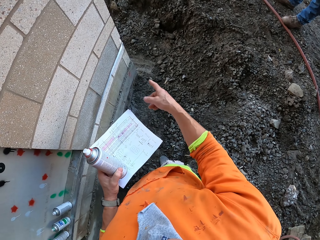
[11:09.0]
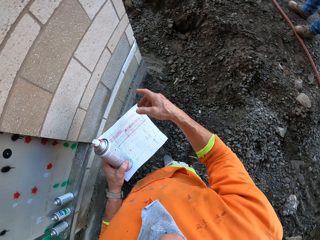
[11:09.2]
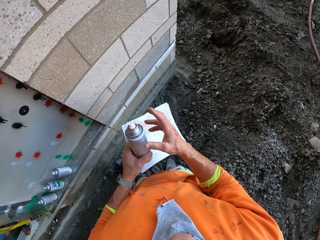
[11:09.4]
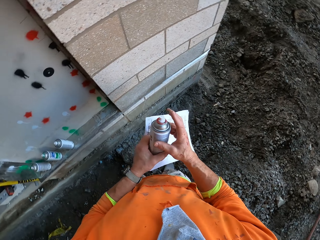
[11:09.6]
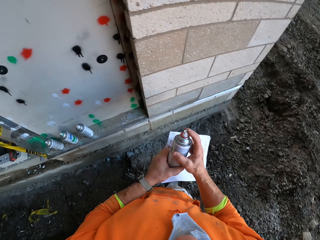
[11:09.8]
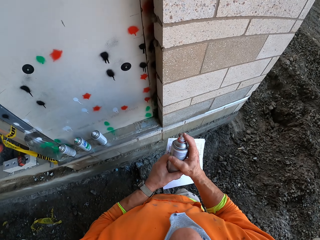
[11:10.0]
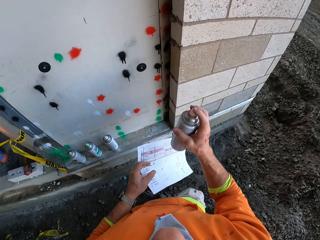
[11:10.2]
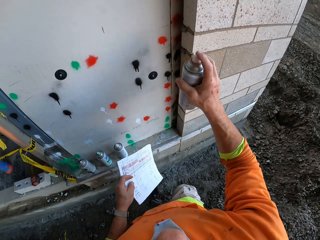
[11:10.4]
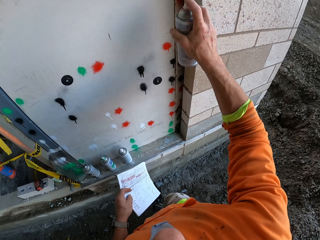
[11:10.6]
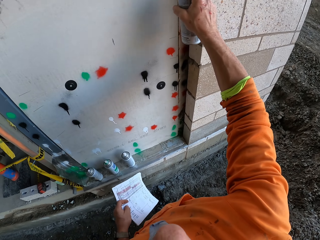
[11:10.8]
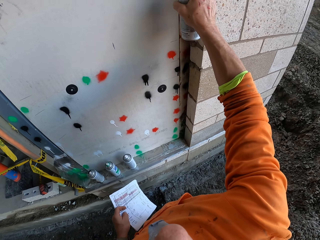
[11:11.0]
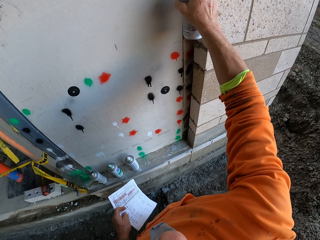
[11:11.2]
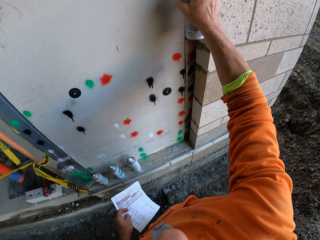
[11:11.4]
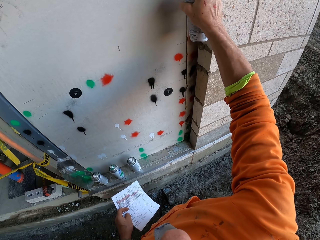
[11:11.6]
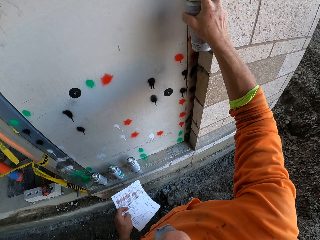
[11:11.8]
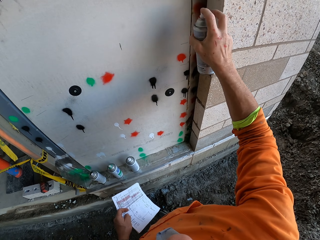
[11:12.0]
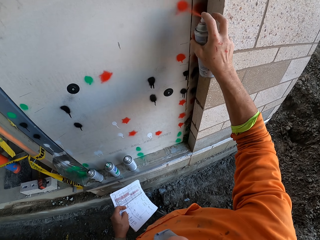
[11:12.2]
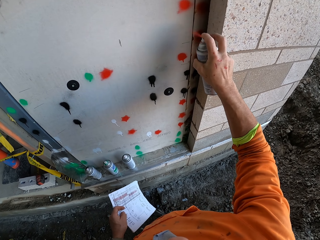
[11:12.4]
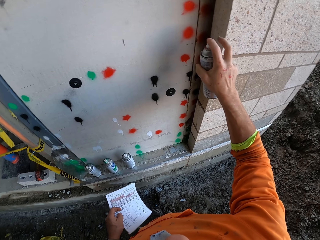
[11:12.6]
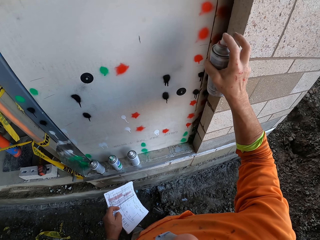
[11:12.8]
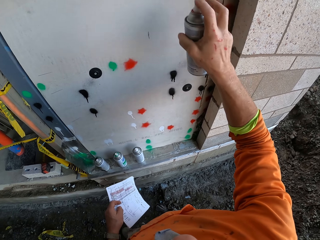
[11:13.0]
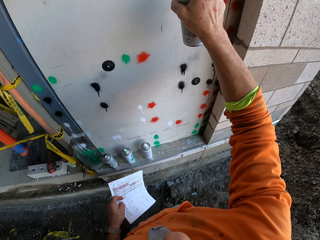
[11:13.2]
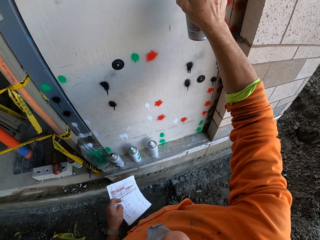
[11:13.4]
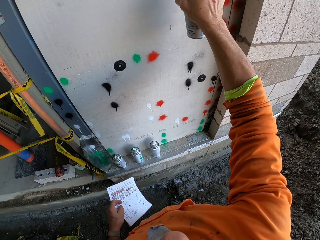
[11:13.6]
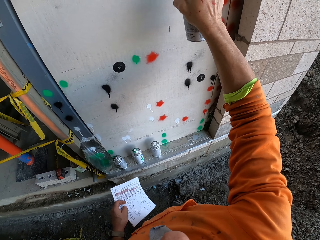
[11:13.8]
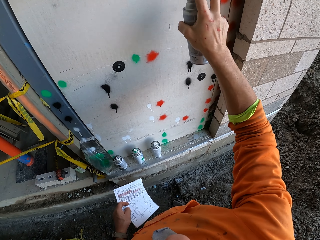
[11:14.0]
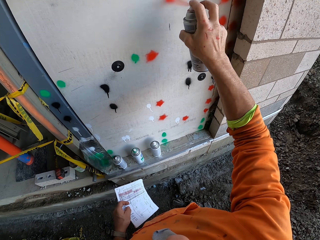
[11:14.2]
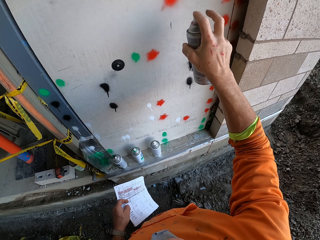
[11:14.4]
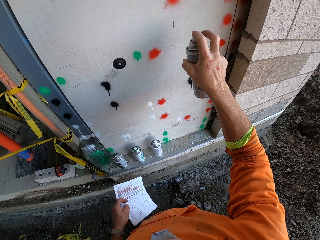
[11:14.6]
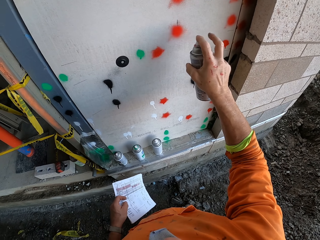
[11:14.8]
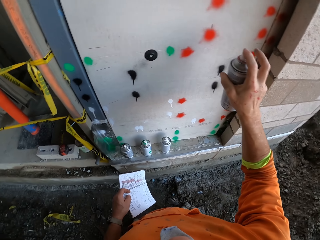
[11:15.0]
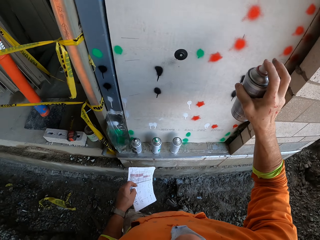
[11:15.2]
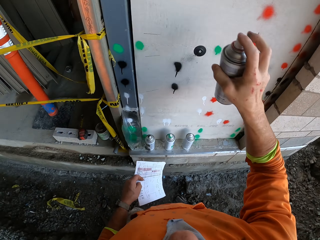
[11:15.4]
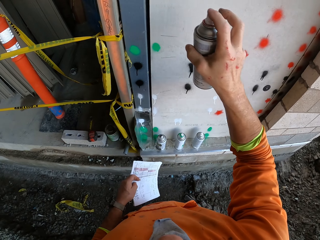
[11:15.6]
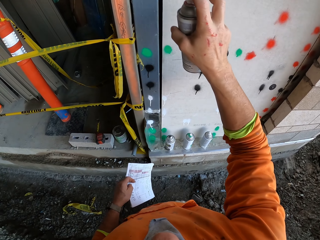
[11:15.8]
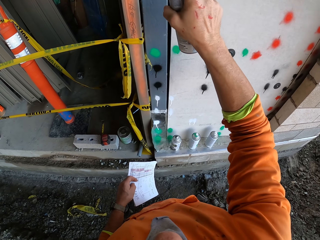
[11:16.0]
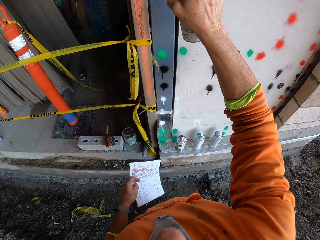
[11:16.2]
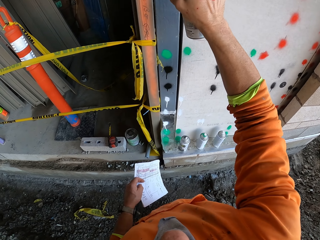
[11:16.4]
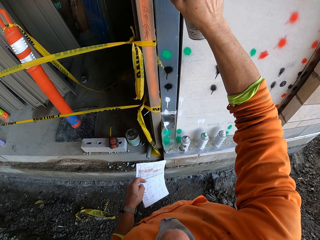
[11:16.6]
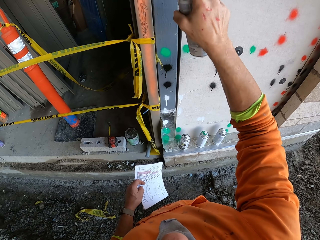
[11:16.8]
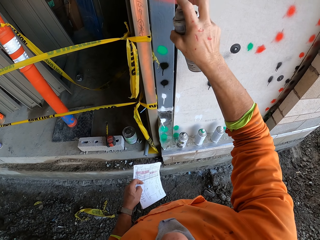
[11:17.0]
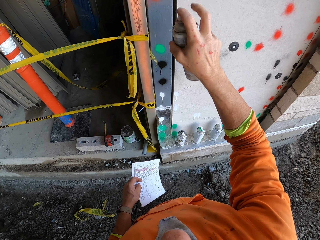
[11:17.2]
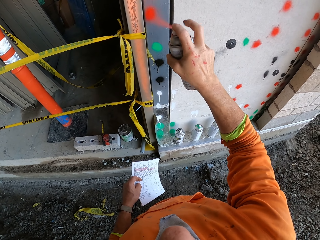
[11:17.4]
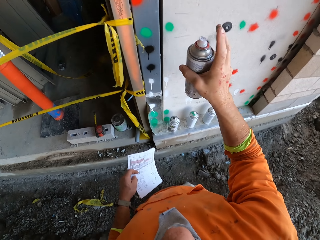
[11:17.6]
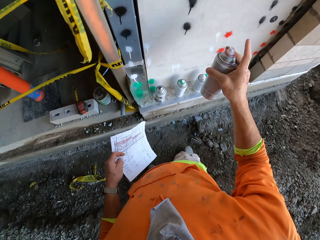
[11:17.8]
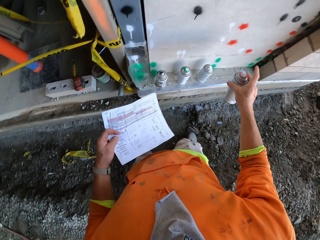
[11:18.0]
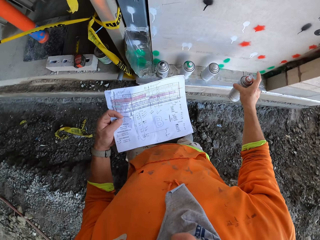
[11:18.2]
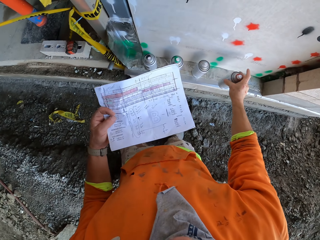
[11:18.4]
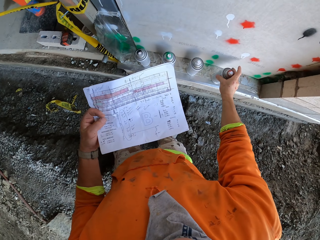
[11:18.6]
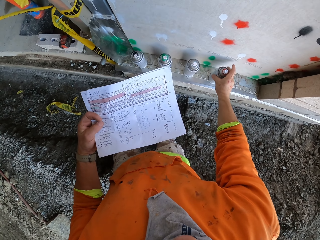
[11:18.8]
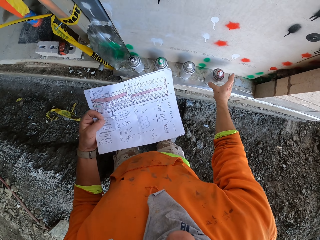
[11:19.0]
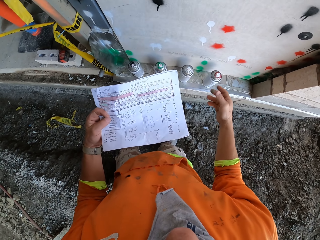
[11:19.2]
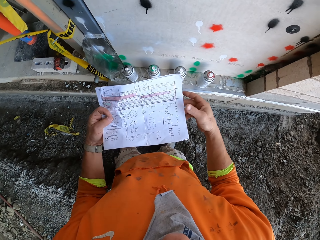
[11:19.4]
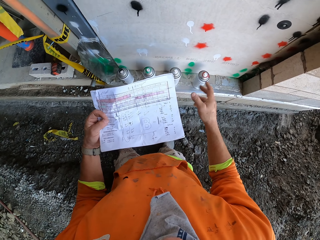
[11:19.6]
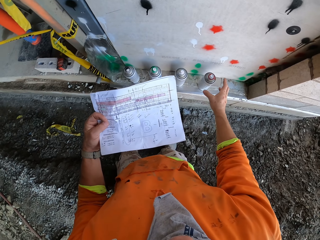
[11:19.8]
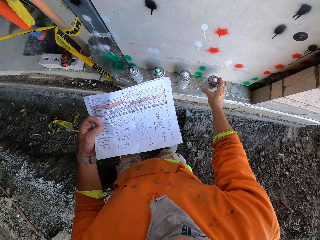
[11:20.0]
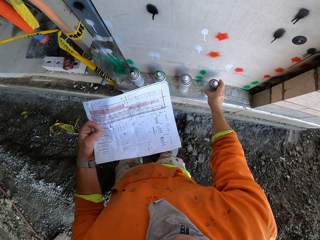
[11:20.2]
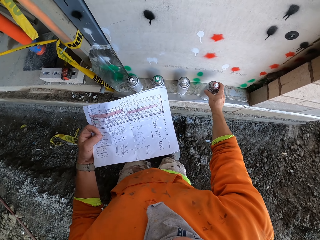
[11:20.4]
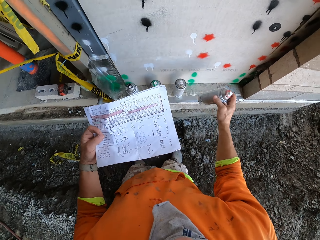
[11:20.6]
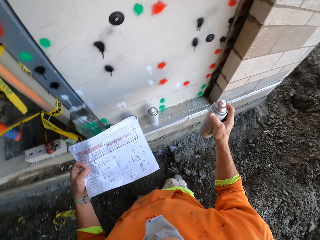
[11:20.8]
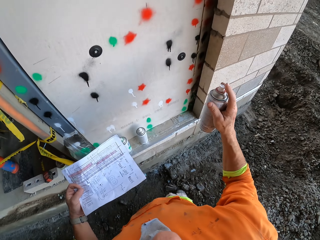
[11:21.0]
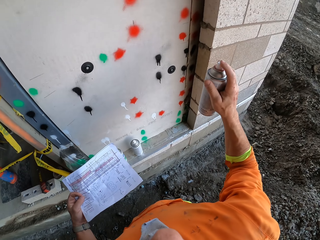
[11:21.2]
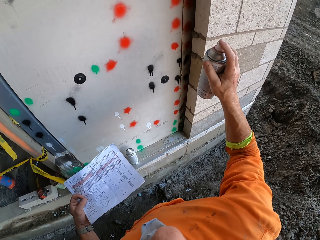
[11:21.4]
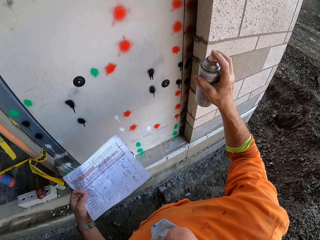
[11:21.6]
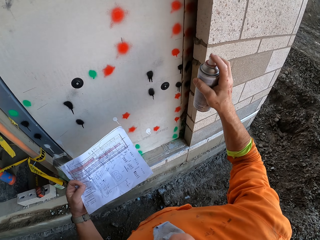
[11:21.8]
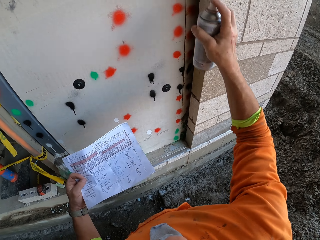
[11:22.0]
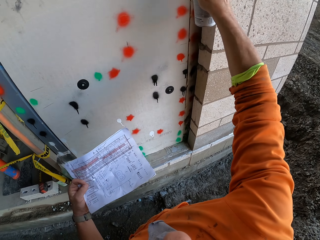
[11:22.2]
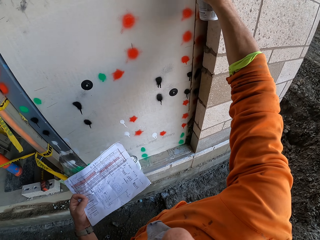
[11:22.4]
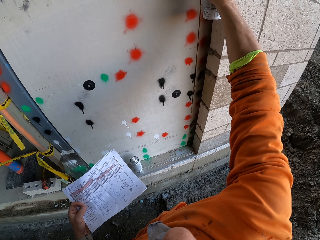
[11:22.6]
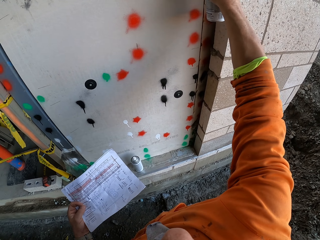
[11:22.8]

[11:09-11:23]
The camera wearer swings the right hand. He points his hand. He picks up the spray with the right hand. He holds the spray paint. He sprays paint on the wall or door using a spray paint can. He swings the right hand. He drops the spray paint can. He moves his hand towards the paper. He picks up the spray paint can with the right hand.

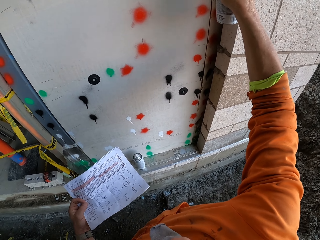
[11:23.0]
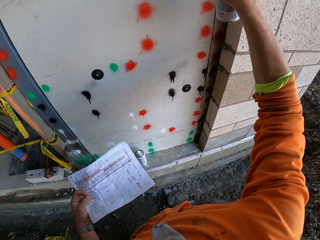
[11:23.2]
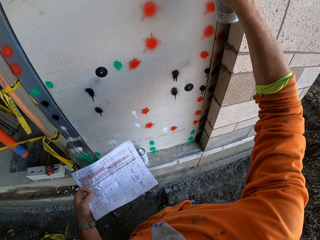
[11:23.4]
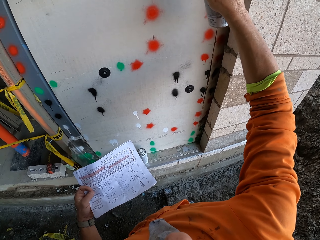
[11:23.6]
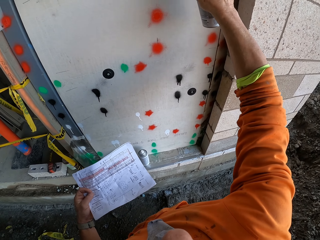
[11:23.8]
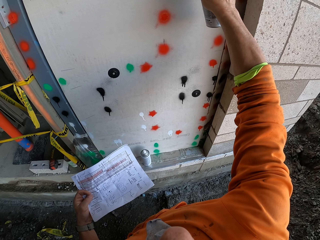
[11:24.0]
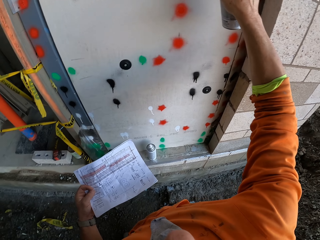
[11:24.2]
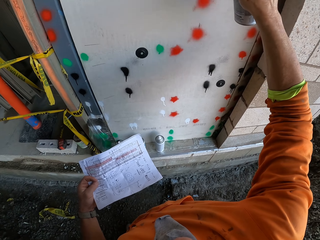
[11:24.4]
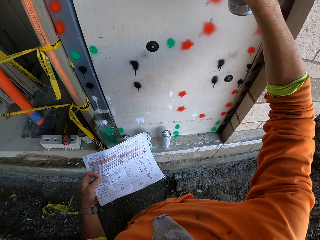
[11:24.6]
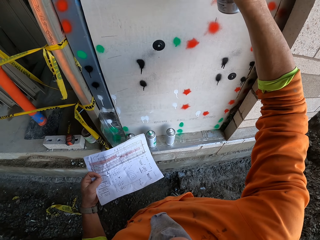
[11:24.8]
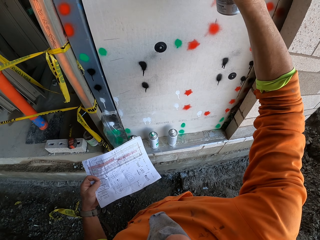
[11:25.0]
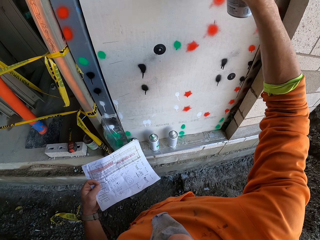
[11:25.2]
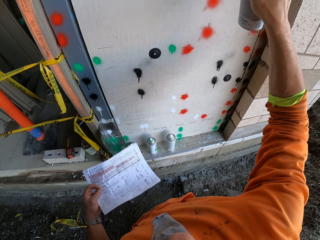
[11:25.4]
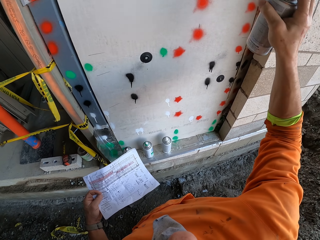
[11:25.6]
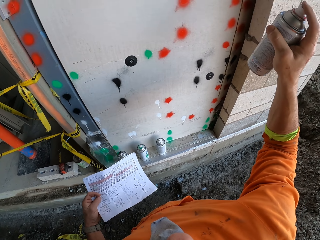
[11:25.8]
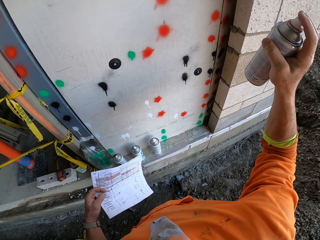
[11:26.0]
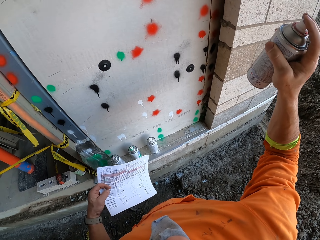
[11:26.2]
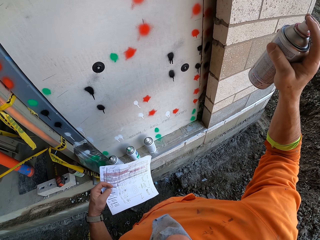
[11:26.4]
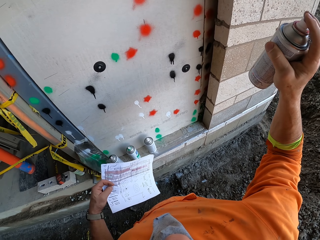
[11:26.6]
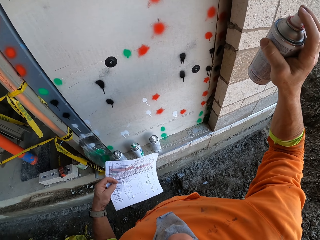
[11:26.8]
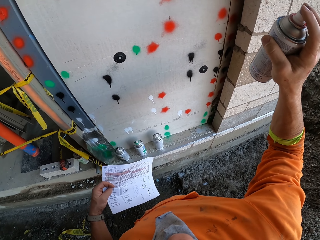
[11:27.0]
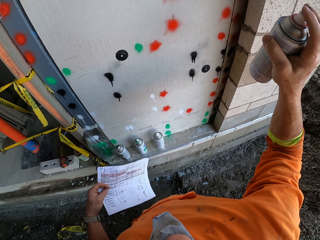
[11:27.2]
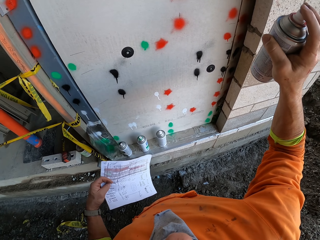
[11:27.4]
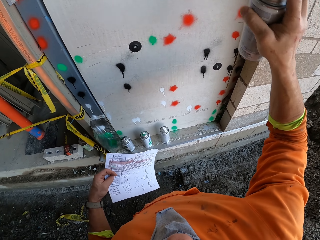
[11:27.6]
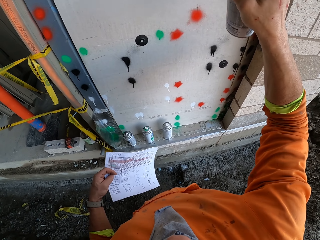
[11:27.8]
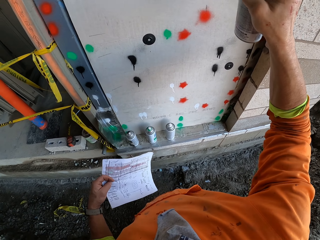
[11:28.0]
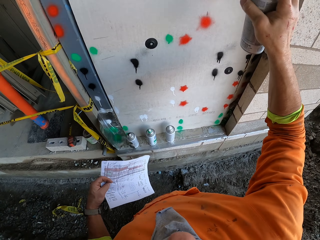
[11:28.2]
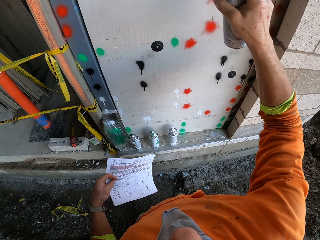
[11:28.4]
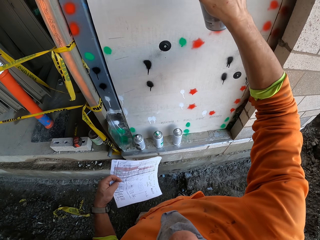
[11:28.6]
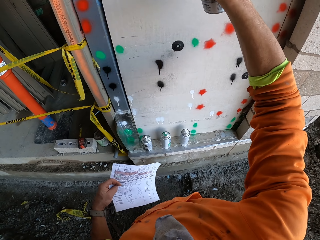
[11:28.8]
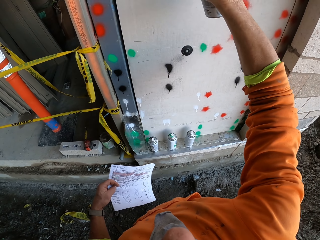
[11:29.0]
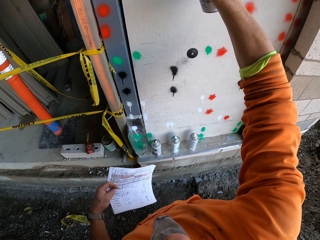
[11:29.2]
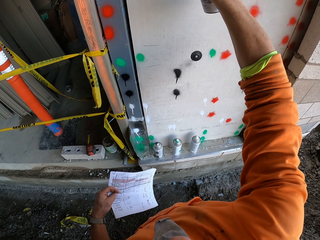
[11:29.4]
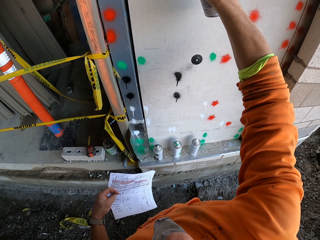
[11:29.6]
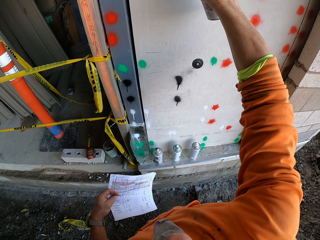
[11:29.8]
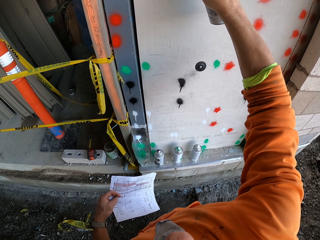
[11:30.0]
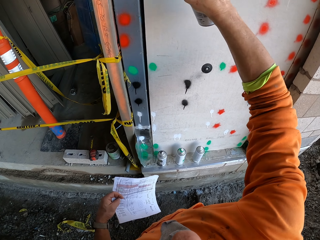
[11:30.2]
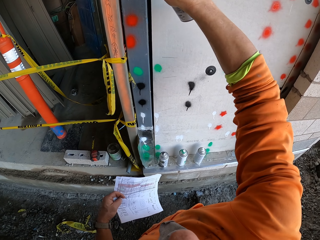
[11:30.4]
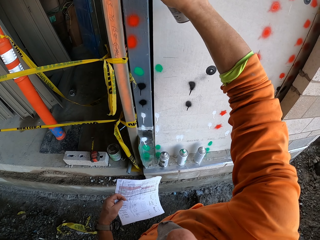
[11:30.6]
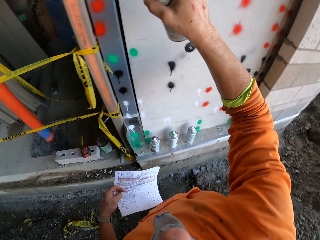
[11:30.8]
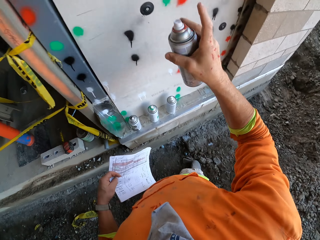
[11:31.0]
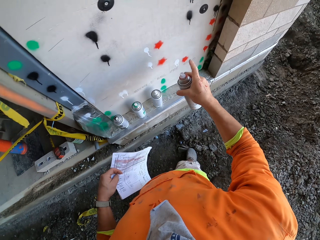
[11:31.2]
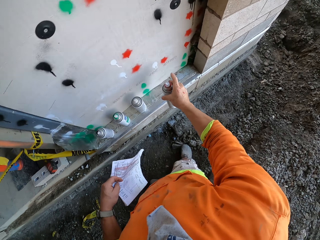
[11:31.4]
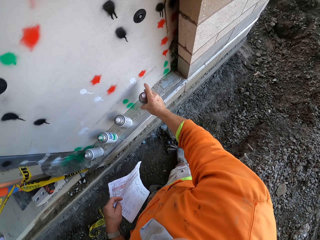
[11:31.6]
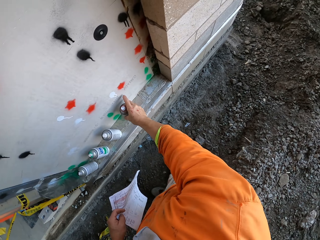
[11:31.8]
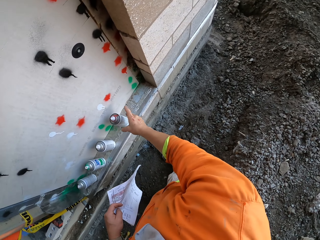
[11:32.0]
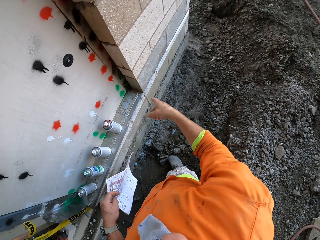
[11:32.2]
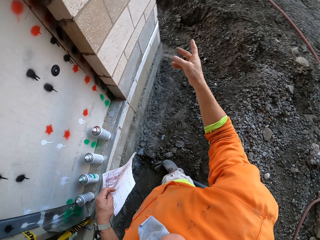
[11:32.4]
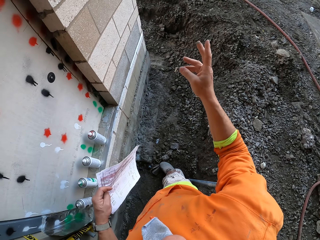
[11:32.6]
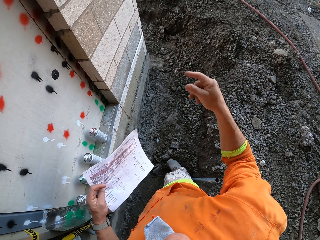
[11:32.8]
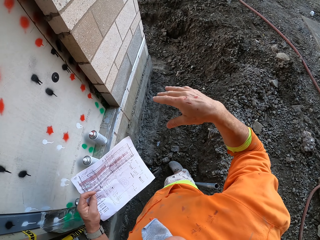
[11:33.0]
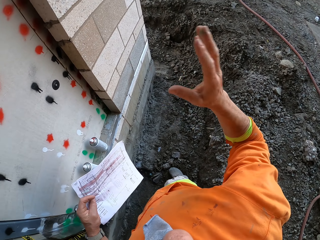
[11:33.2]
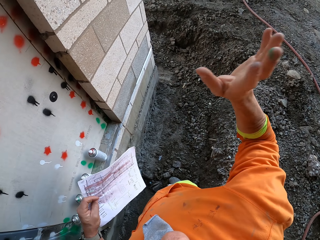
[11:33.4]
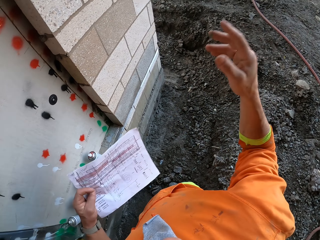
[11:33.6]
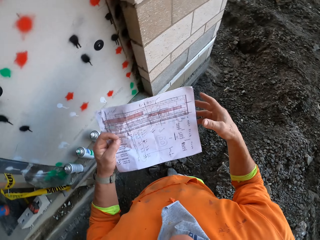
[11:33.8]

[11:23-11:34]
The camera wearer sprays paint on the wall using a spray paint can. He stops spraying. He stares at the paper. He sprays paint on the wall using the spray paint can. He swings the right hand and drops the spray paint can.
